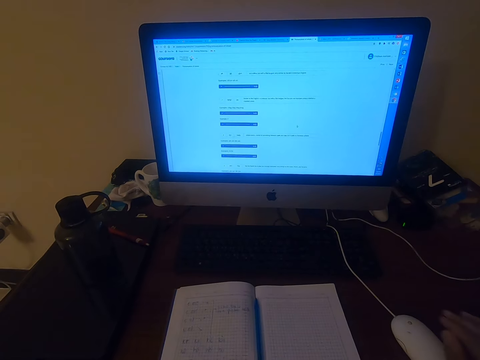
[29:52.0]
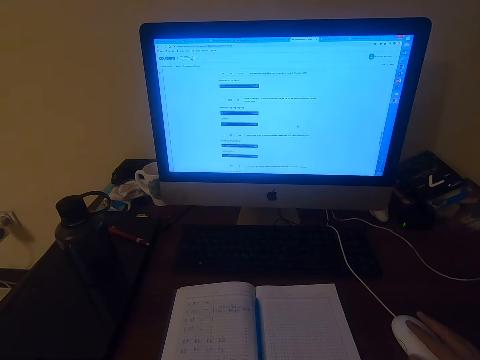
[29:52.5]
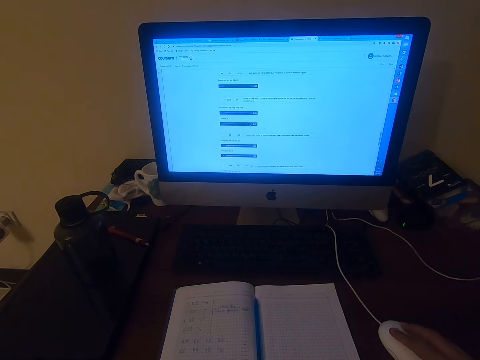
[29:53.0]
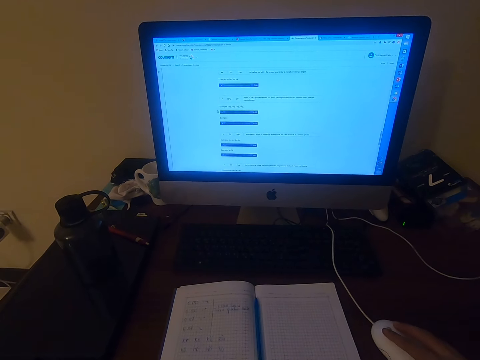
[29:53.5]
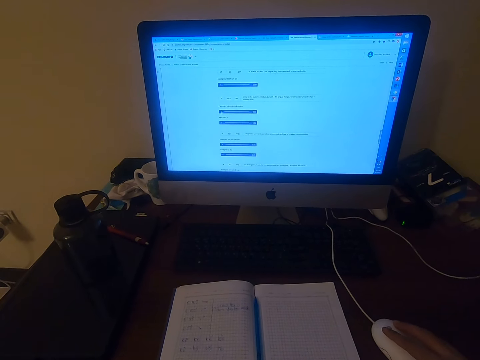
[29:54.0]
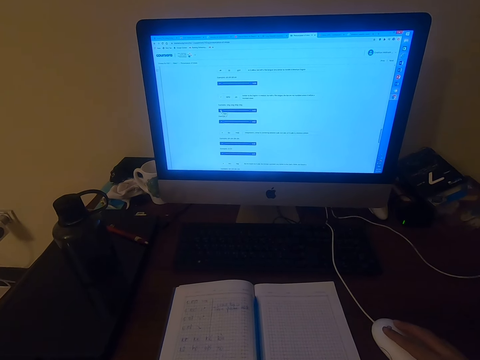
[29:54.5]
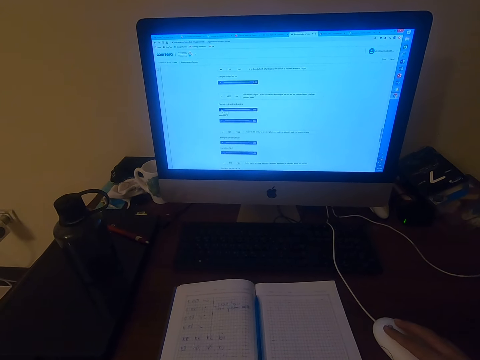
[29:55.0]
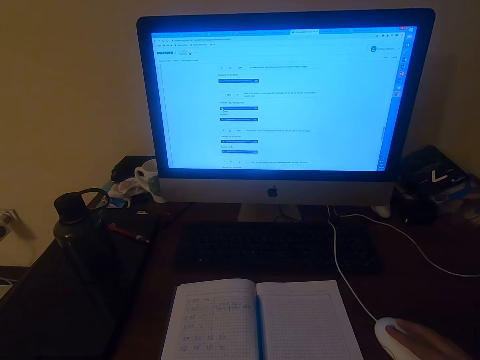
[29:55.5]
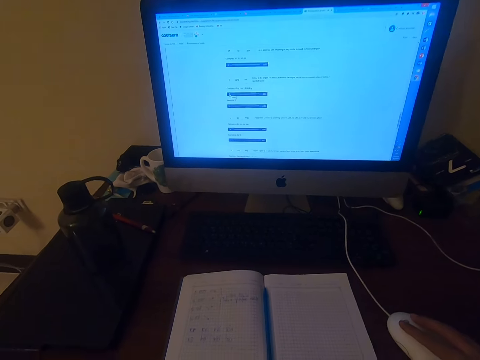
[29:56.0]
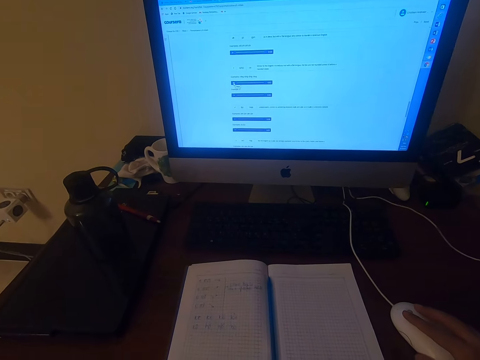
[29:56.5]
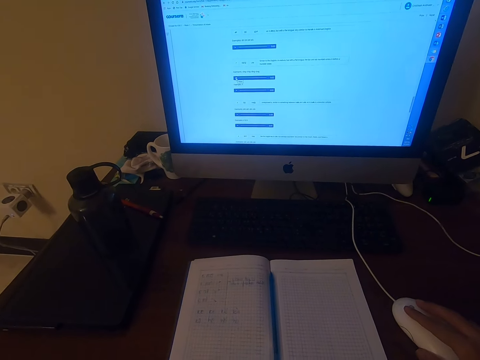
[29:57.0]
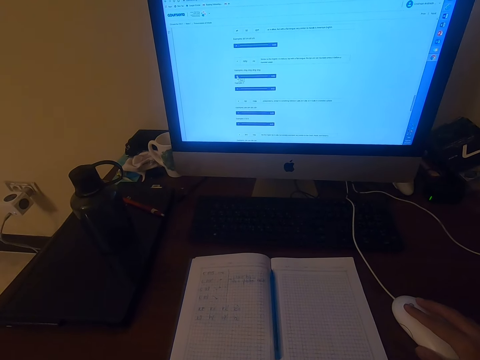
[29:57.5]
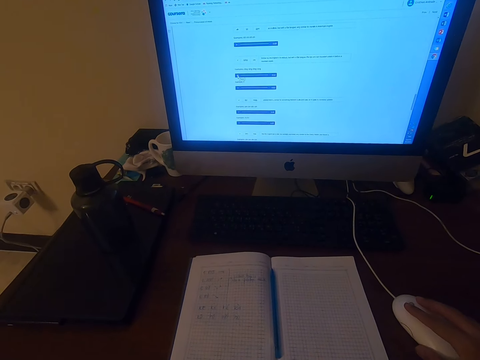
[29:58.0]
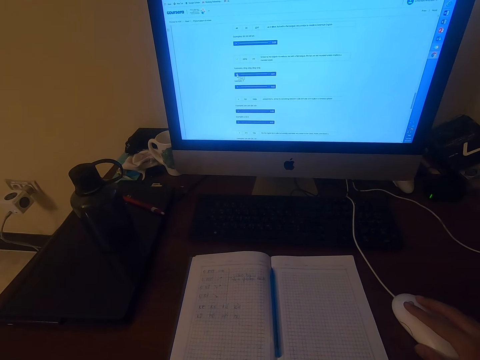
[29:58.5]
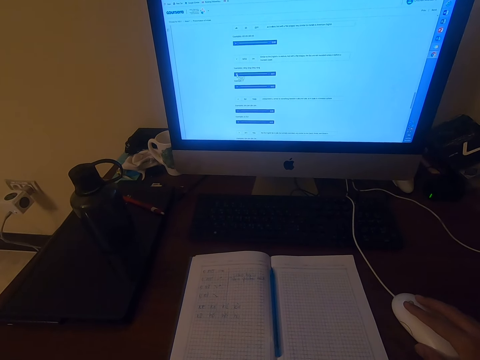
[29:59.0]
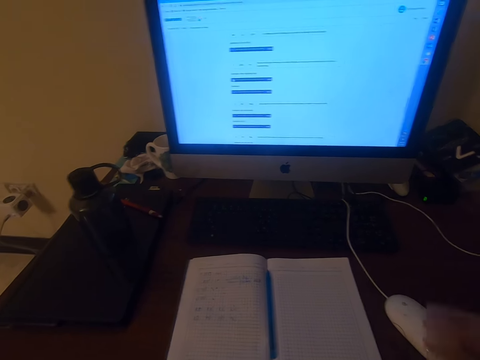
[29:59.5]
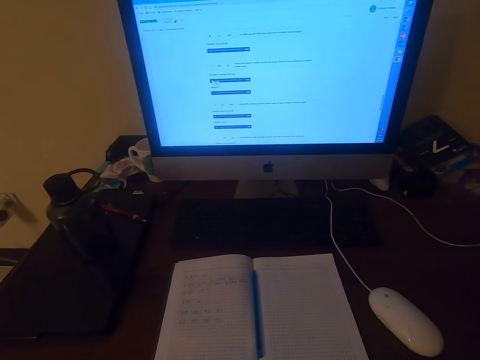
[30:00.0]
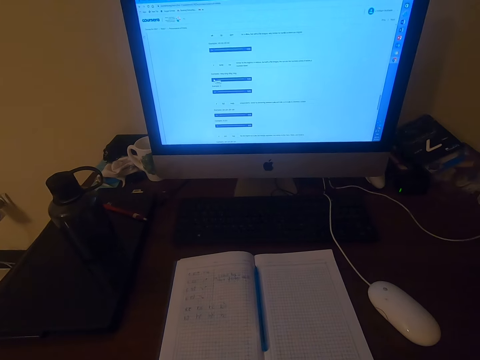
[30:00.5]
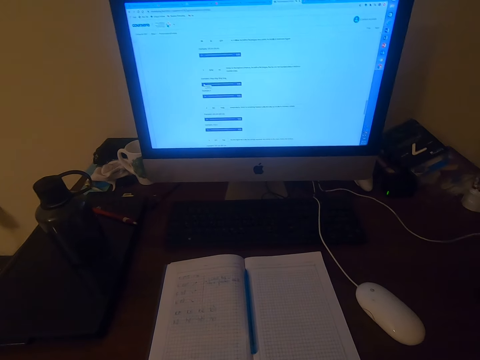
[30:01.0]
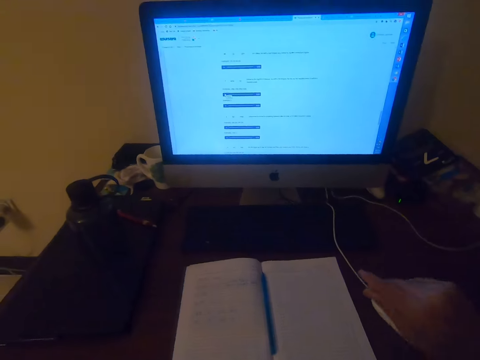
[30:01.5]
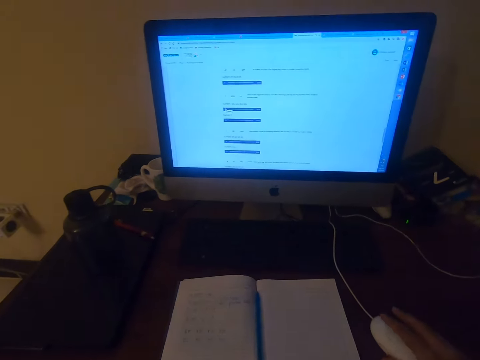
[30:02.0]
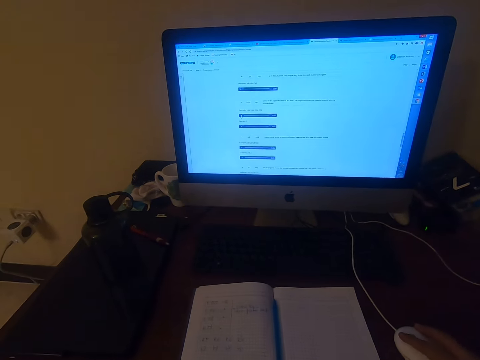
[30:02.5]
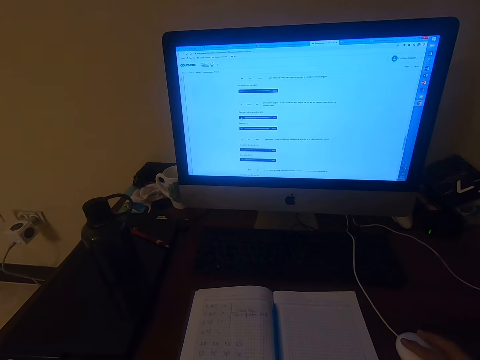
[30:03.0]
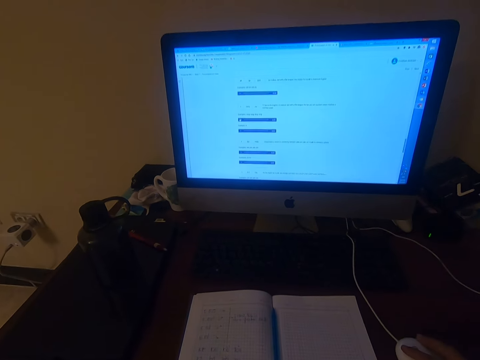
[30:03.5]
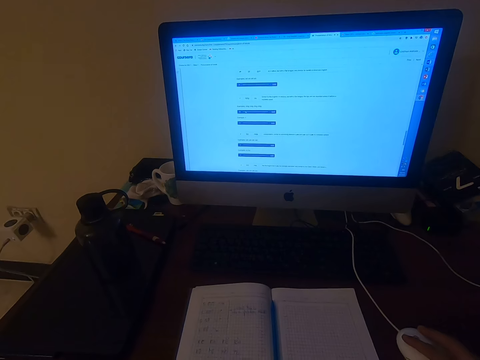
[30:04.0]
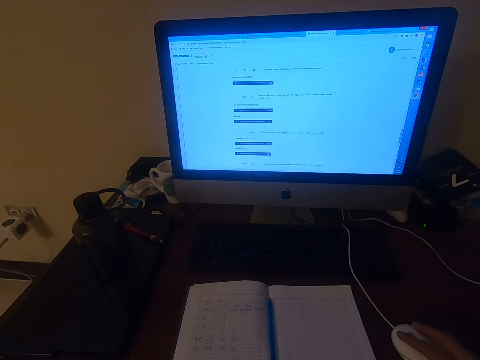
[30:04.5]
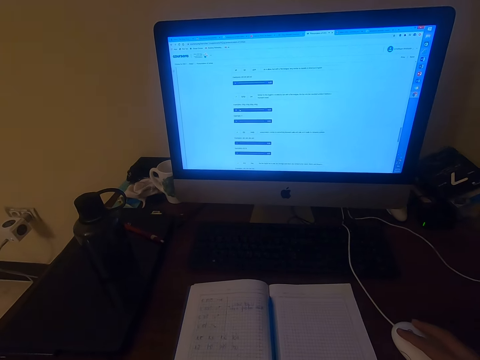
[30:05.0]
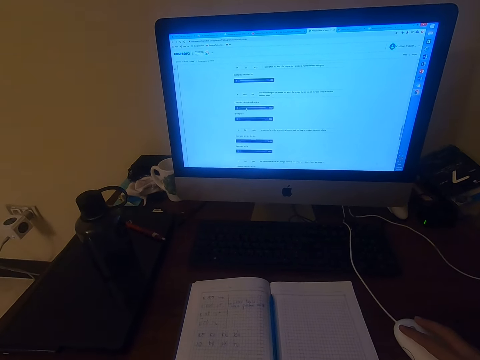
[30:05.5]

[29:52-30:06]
The camera wearer moves his right hand. He uses a computer. He moves his right hand again. He looks at the computer. He moves his right hand again. He uses the computer again.

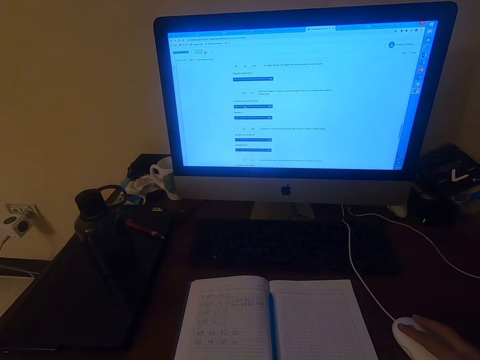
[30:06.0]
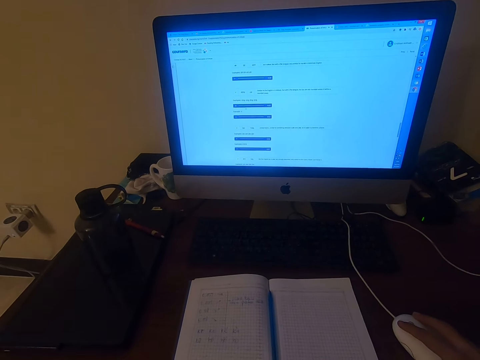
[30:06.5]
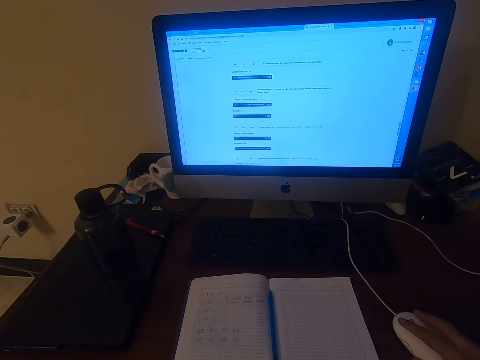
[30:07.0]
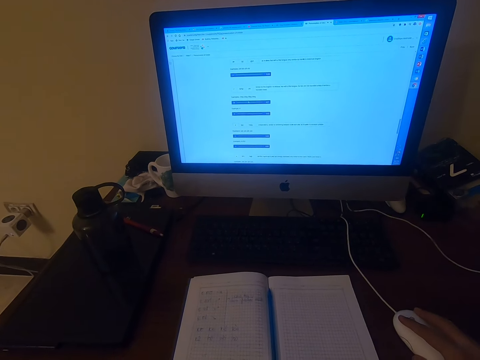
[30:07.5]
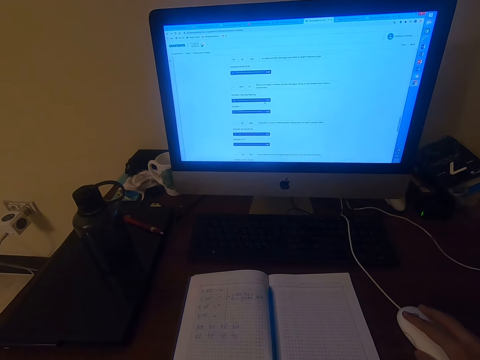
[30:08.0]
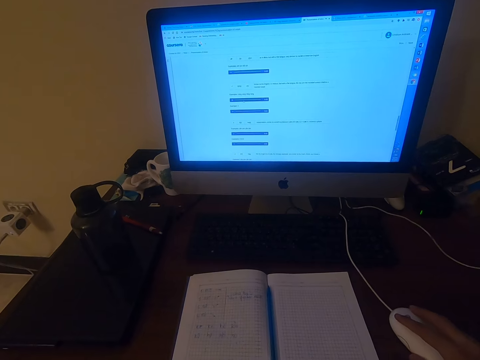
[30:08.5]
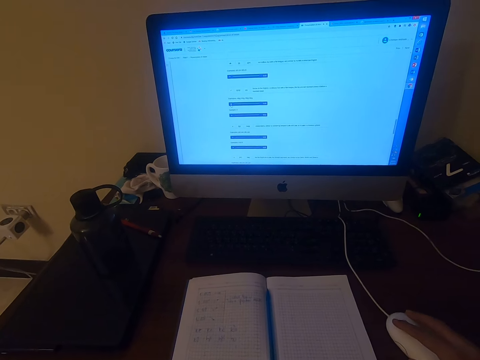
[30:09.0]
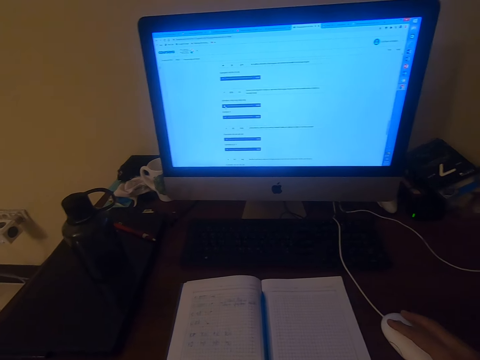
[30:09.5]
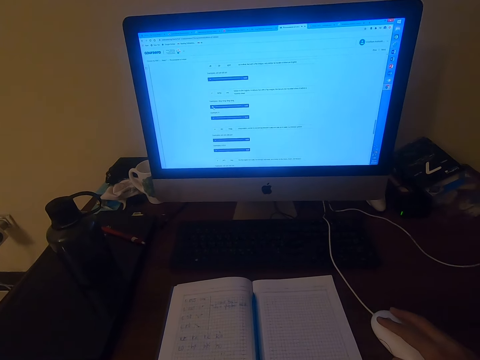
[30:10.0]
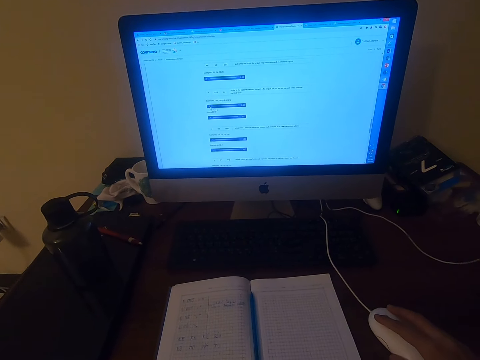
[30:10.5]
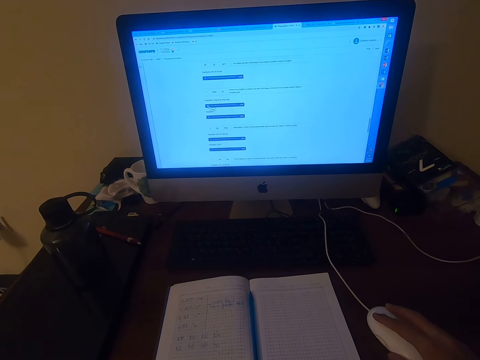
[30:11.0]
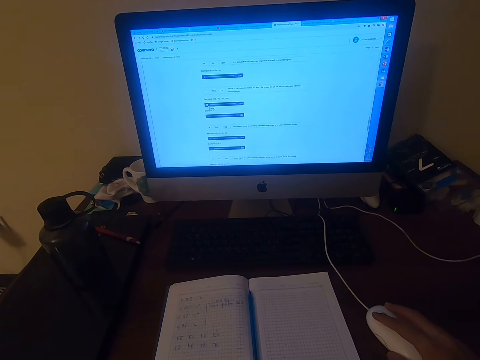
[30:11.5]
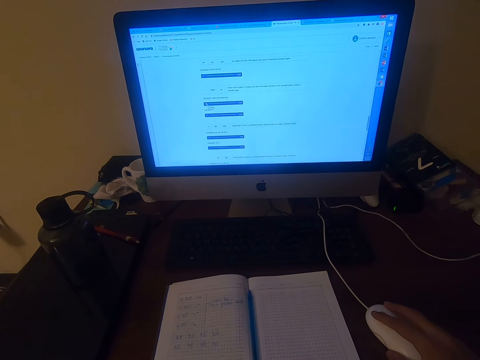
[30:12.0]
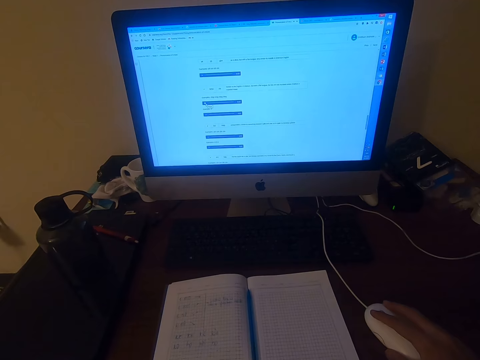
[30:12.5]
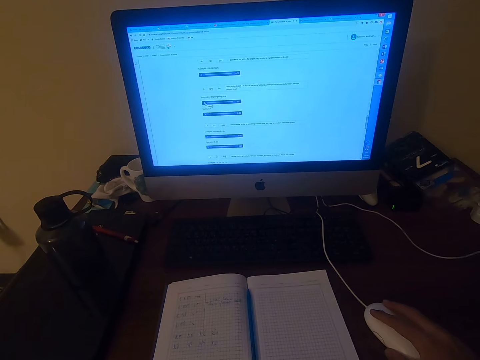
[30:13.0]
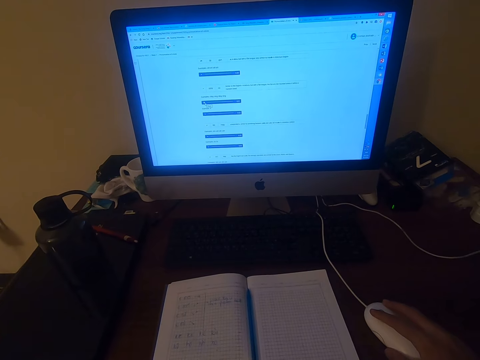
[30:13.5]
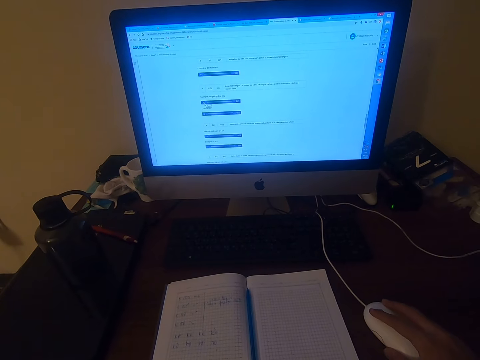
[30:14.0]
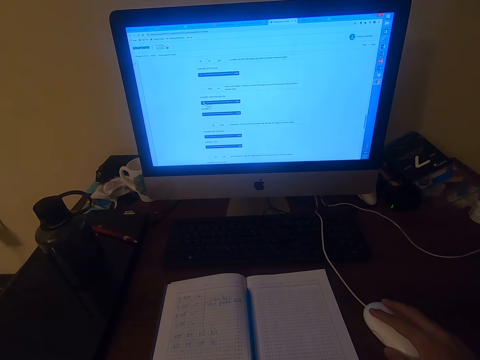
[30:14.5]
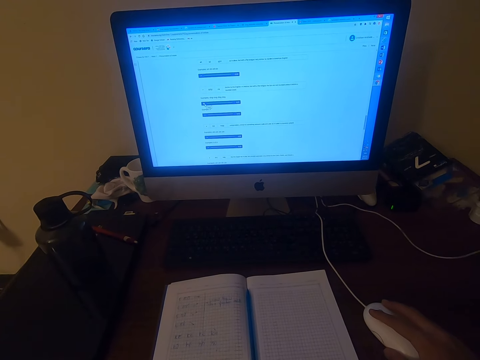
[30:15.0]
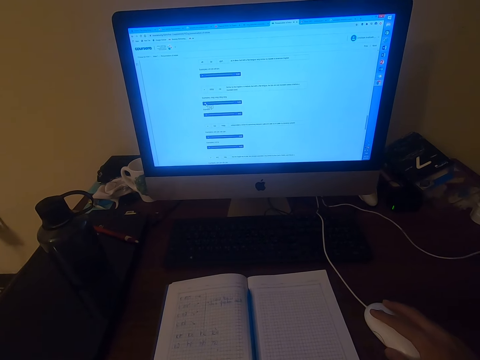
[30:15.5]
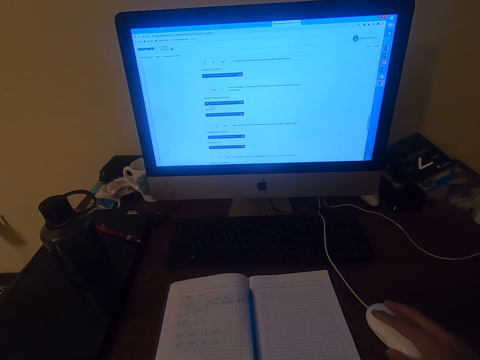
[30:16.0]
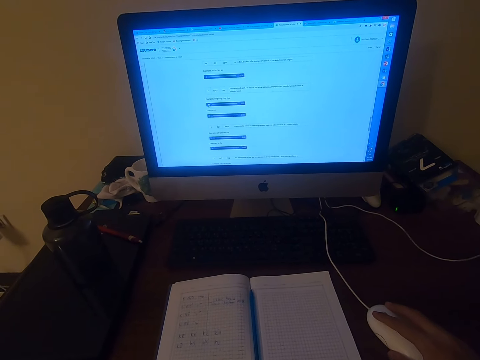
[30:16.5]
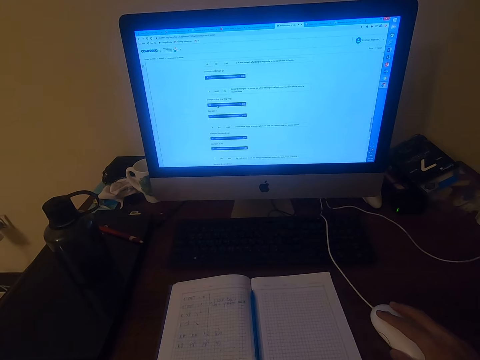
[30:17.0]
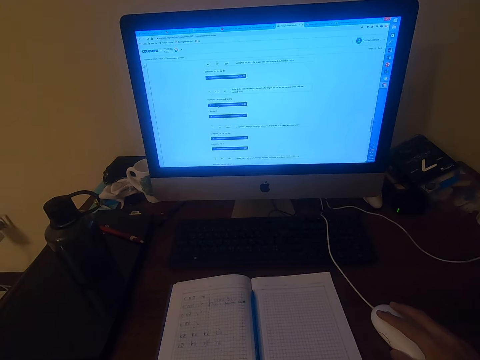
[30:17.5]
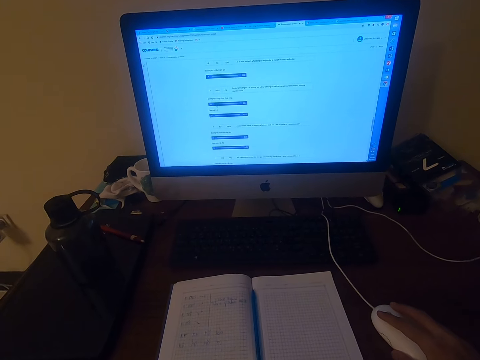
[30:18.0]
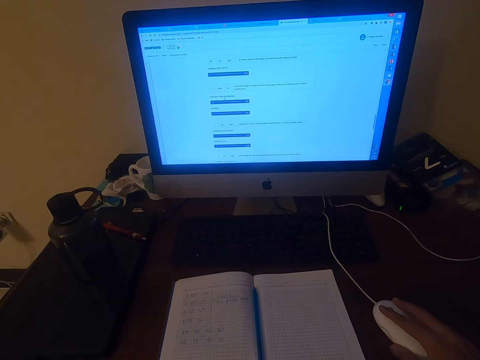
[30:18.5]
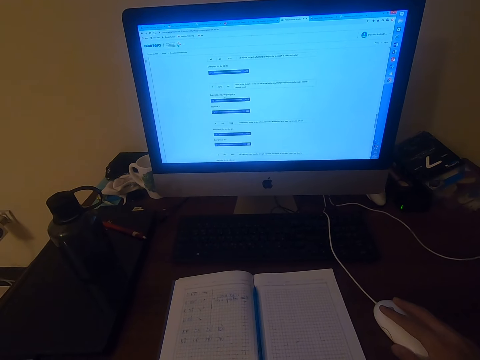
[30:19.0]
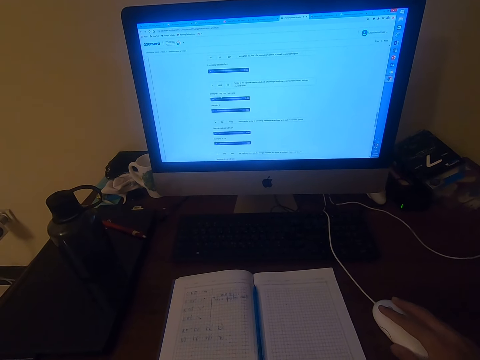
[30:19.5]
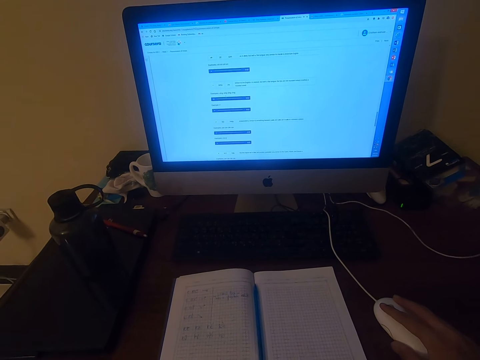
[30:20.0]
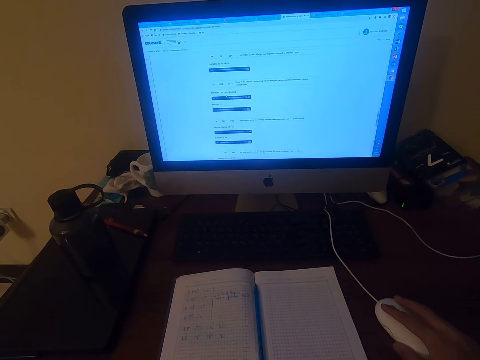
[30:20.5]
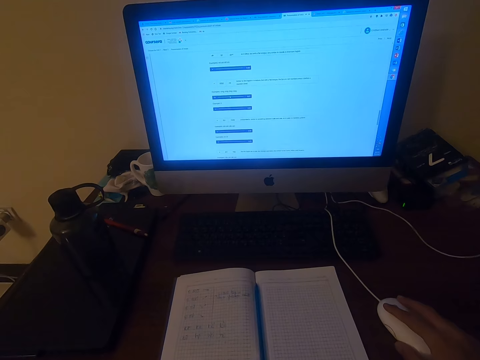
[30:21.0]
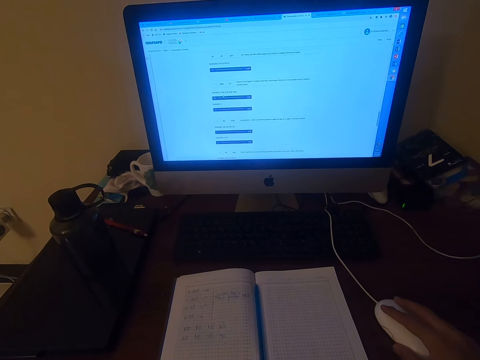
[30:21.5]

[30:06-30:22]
The camera wearer moves his right hand repeatedly.
